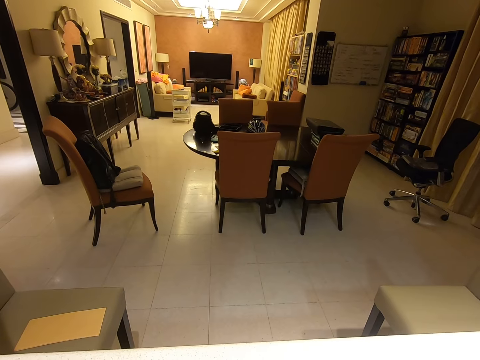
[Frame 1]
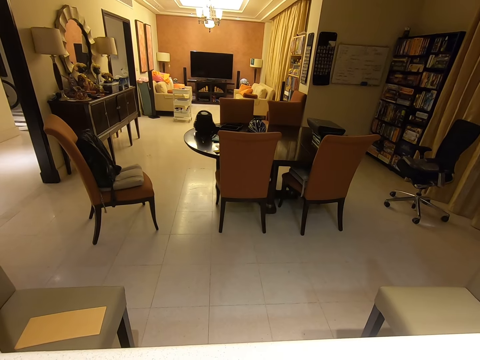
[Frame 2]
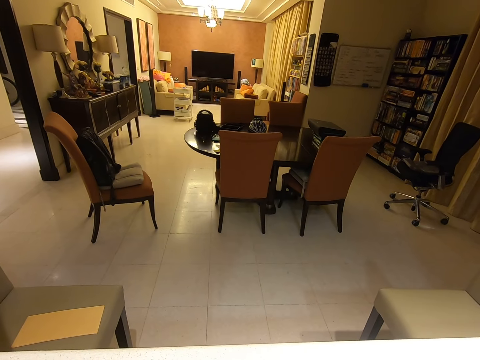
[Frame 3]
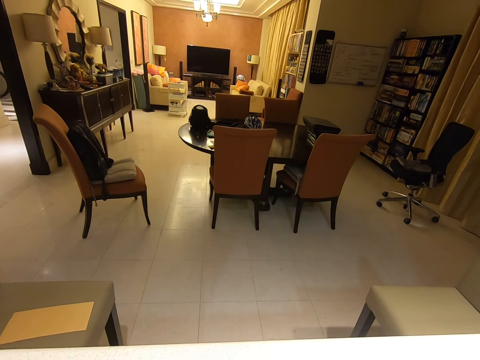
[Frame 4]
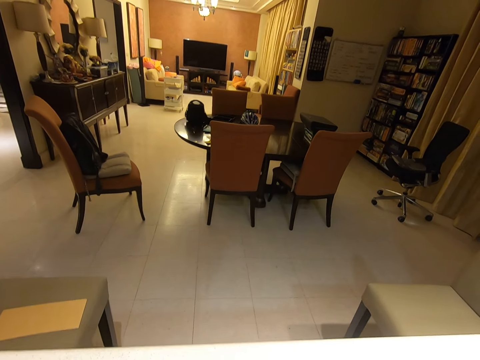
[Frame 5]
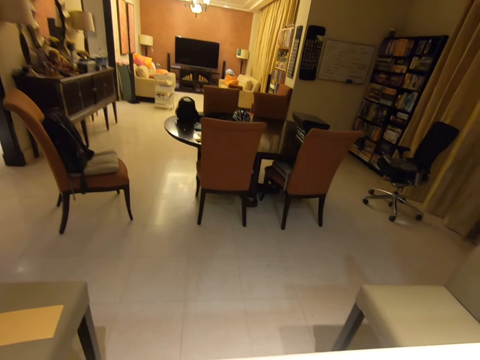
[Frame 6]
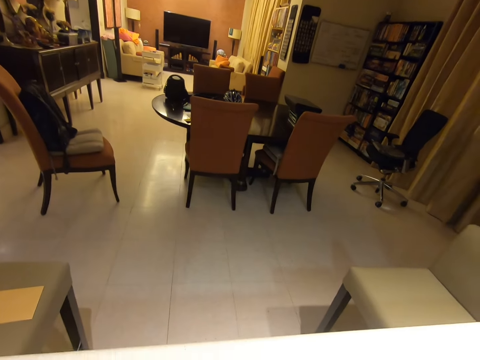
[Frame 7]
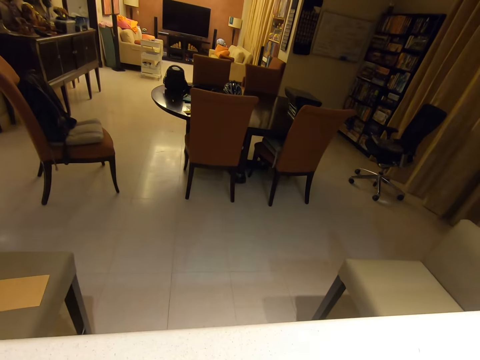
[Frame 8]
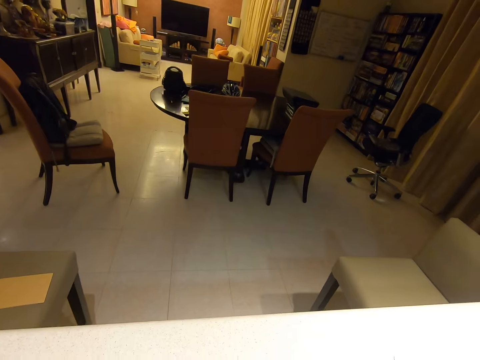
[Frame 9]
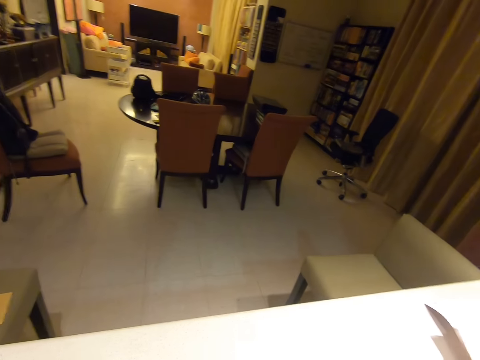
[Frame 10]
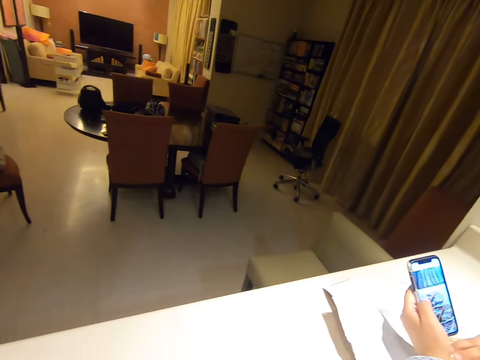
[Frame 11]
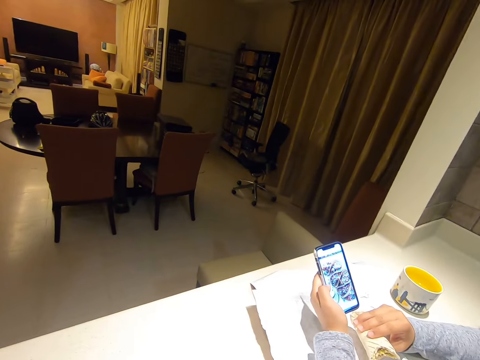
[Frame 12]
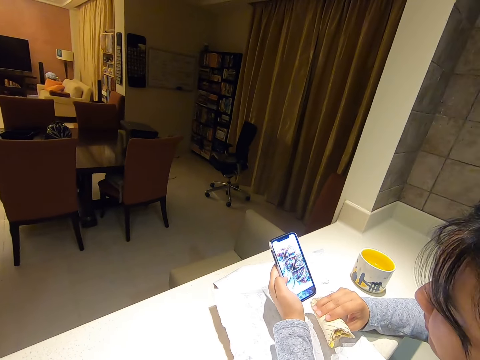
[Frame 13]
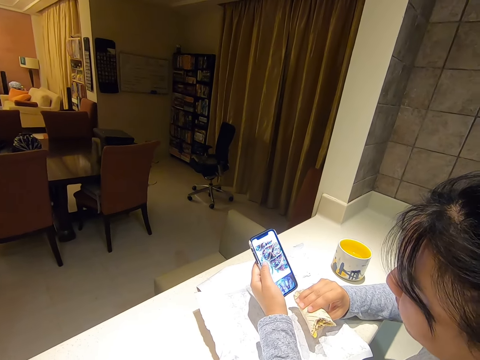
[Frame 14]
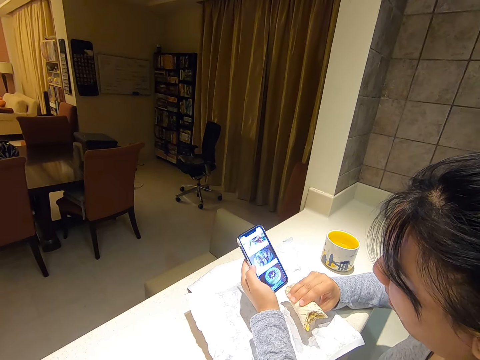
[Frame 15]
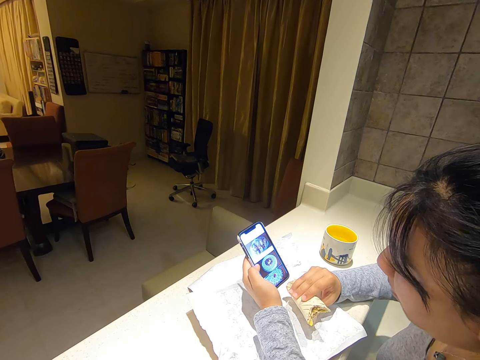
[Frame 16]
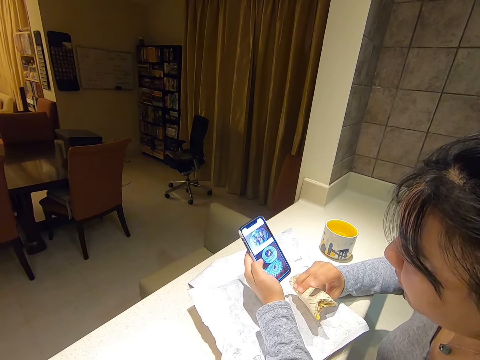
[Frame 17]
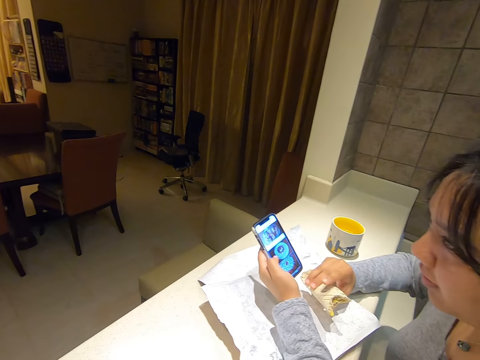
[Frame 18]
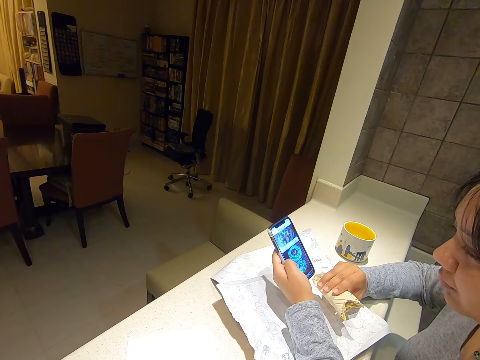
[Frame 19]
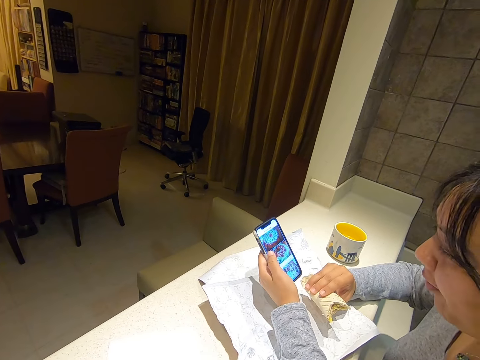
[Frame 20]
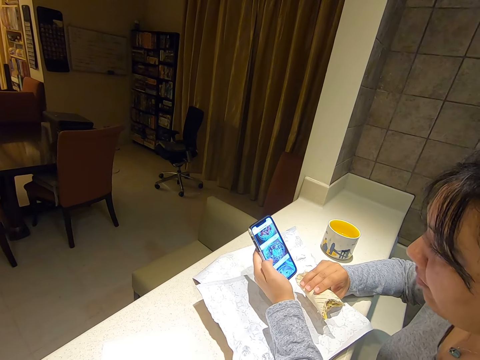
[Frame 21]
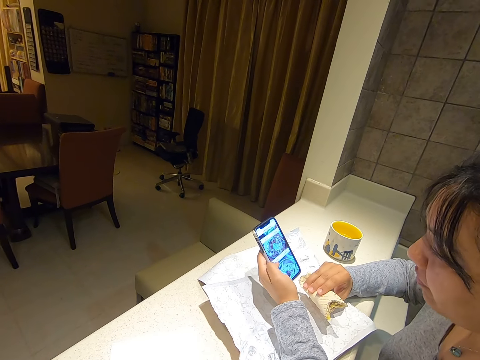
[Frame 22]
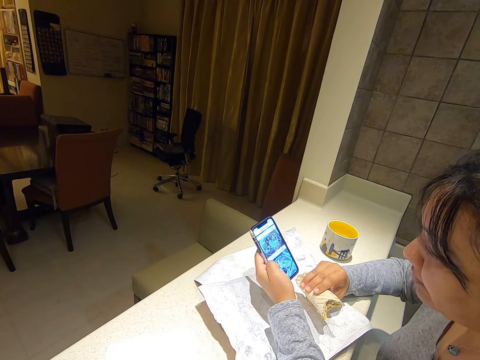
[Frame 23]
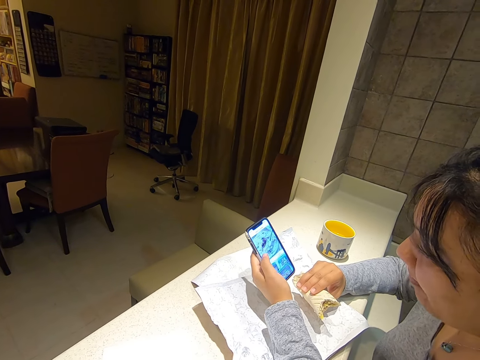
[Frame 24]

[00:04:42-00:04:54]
A woman operates a phone with her left hand. The woman holds a burrito in her right hand.

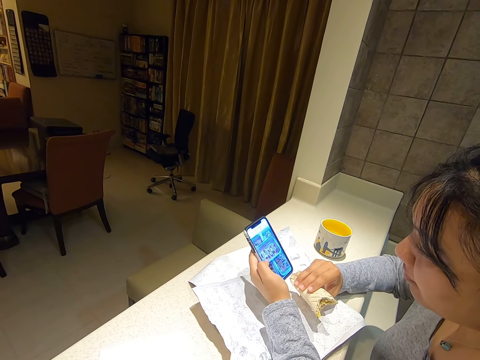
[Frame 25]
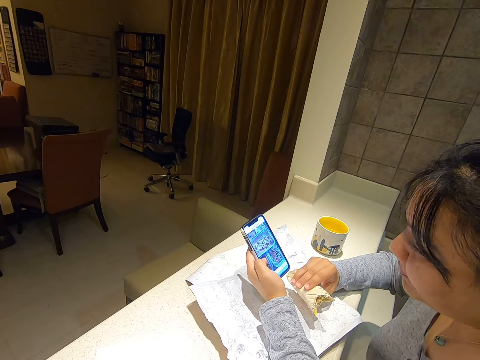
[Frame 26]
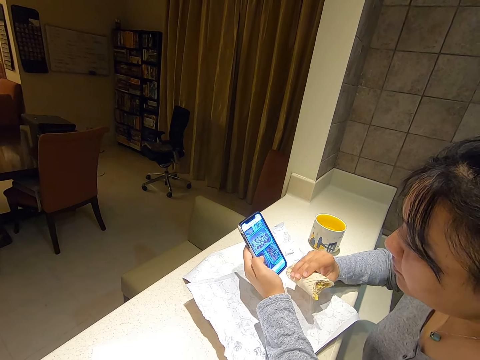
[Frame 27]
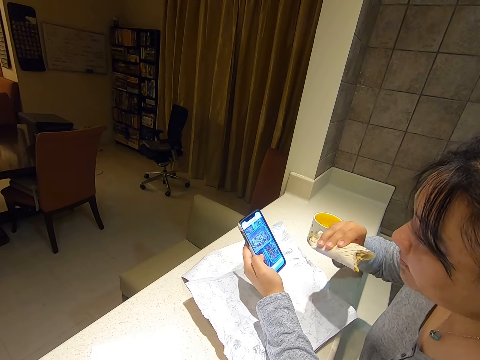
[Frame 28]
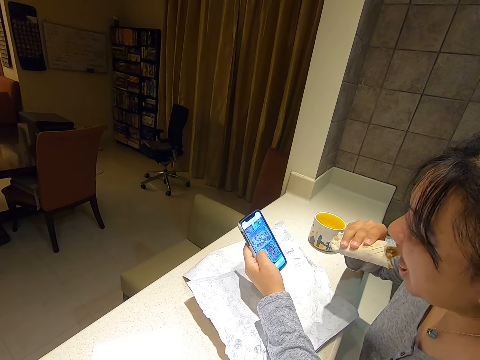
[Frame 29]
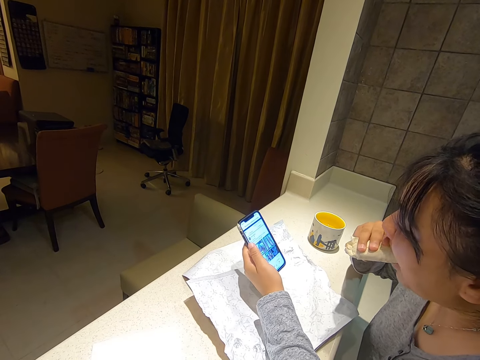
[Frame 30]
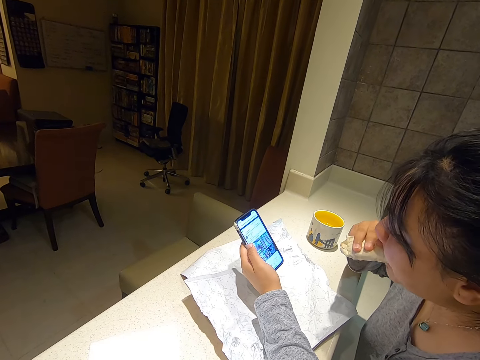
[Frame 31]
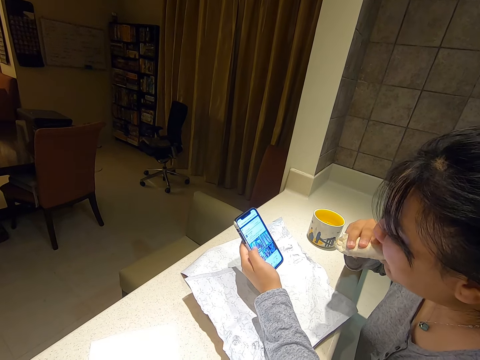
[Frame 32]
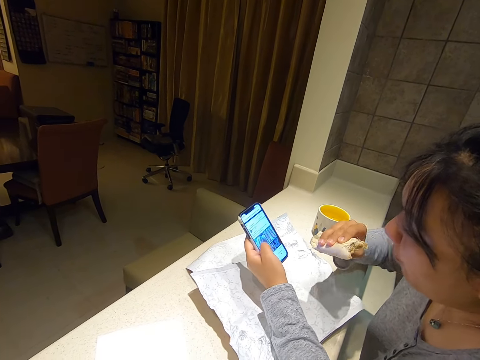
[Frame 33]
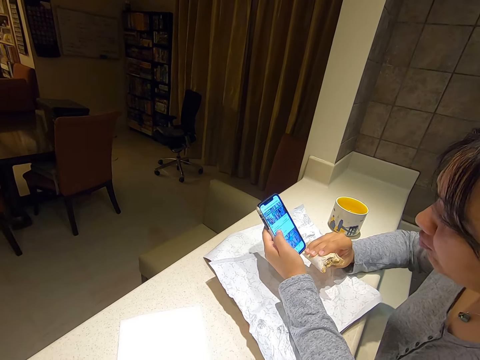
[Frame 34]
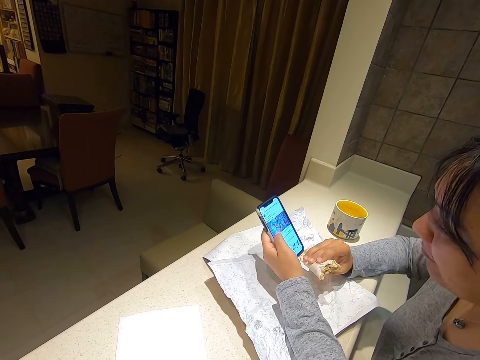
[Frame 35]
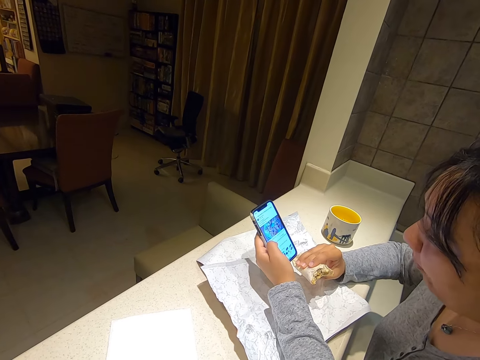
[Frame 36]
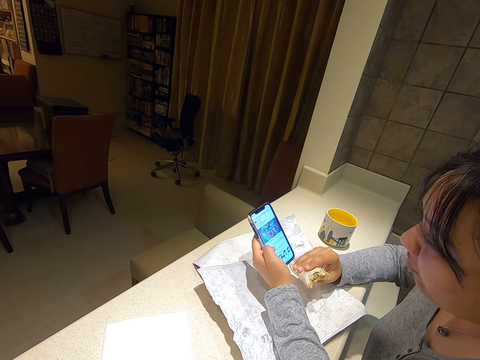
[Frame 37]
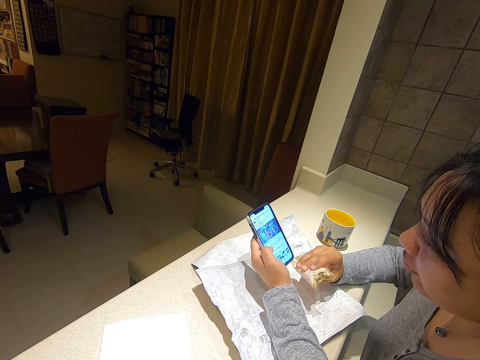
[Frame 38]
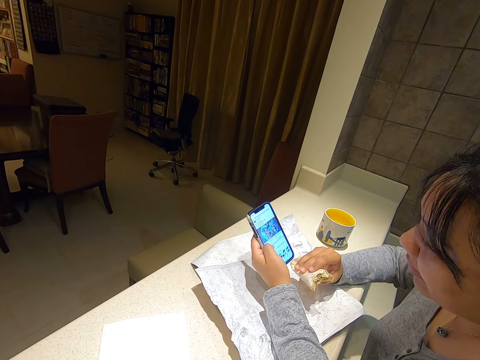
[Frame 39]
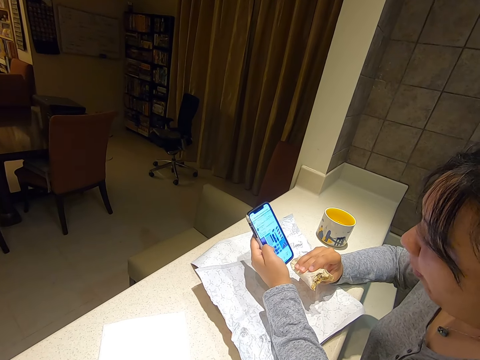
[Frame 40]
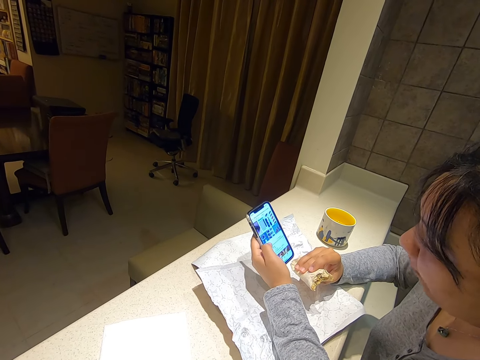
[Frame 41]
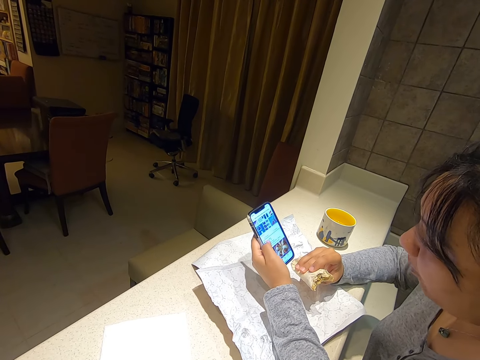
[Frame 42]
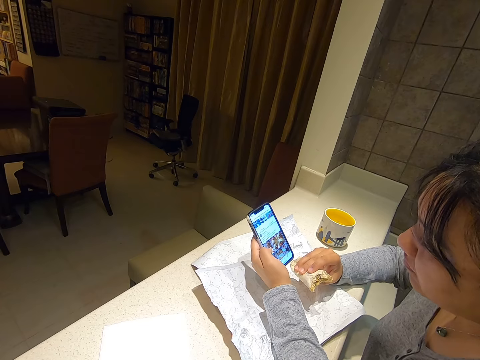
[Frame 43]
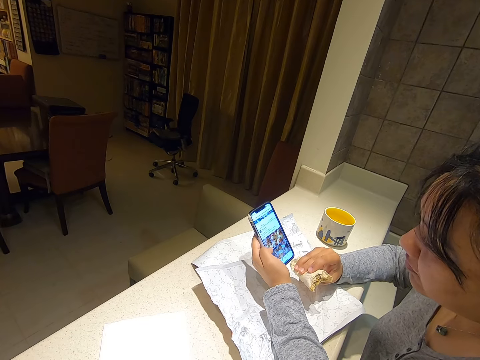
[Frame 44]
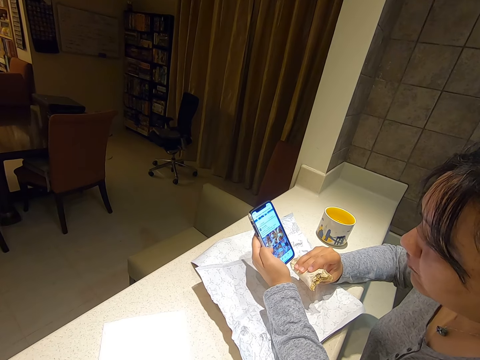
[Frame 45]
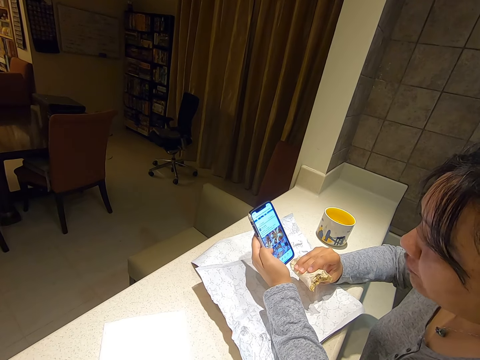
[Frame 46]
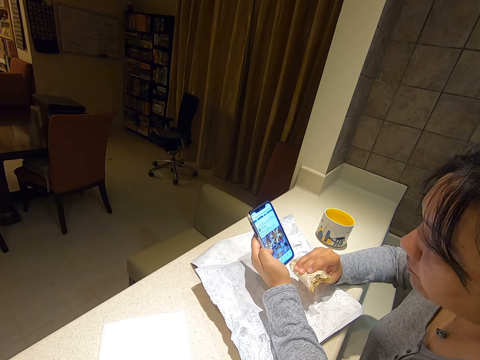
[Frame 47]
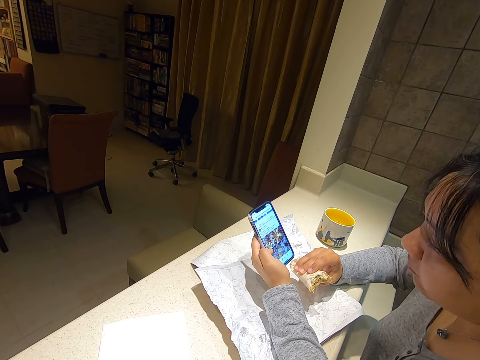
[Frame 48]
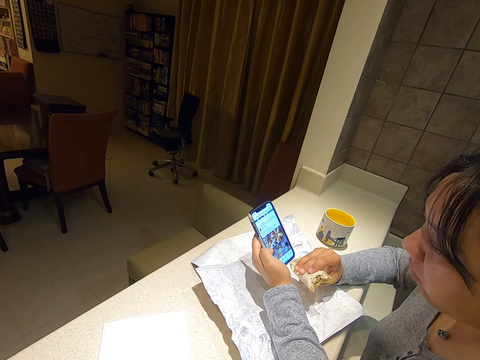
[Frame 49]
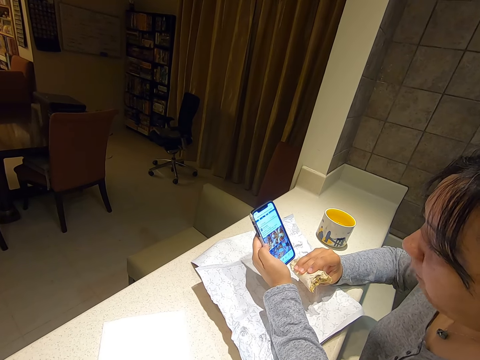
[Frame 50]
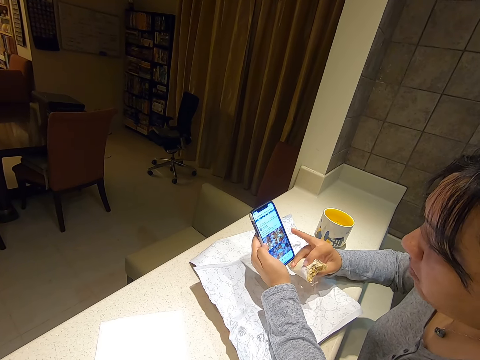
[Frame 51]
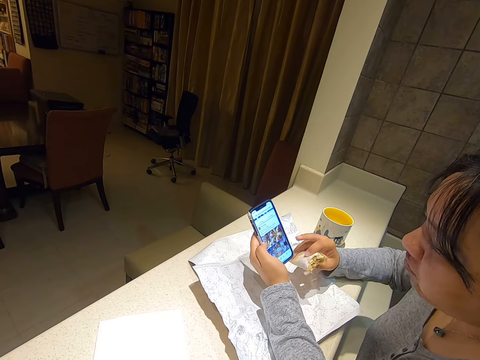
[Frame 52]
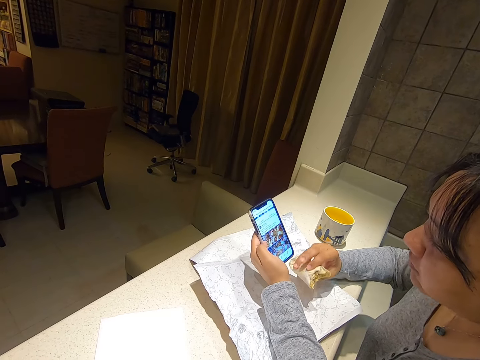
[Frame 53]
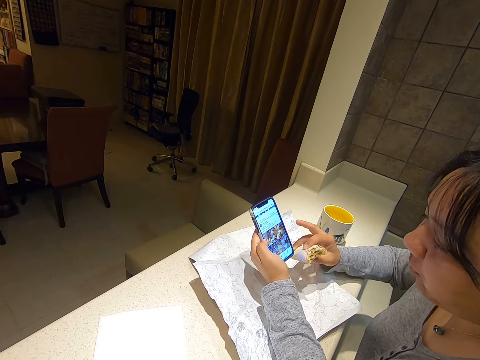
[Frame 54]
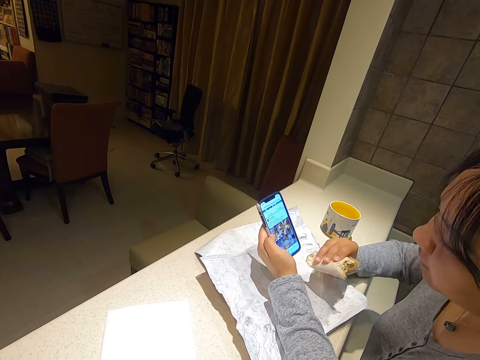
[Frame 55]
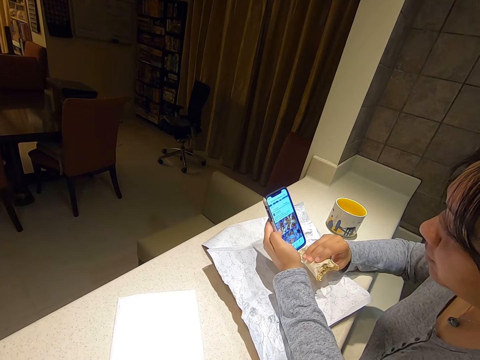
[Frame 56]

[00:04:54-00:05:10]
A woman eats the burrito in her right hand. The woman operates a phone.
